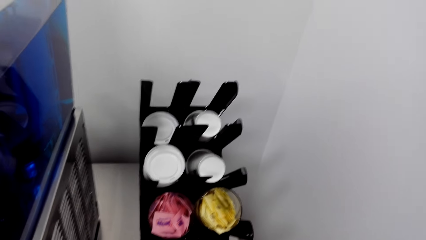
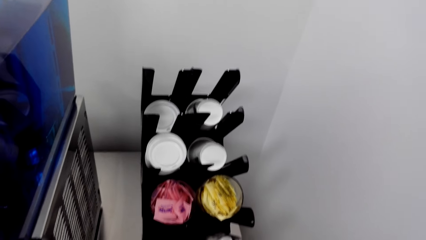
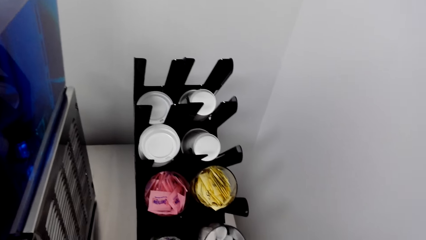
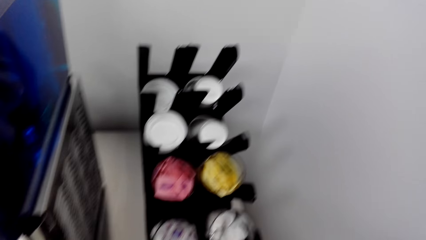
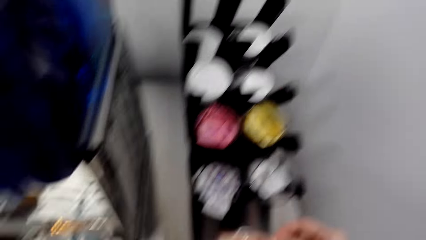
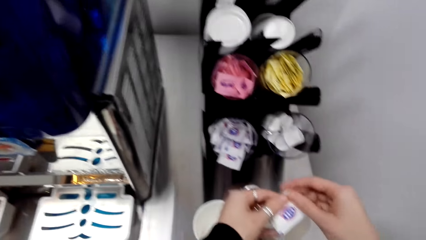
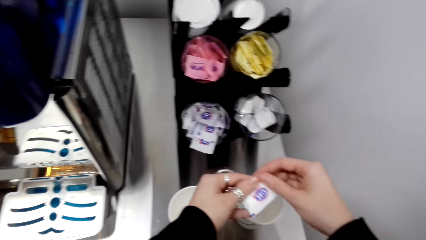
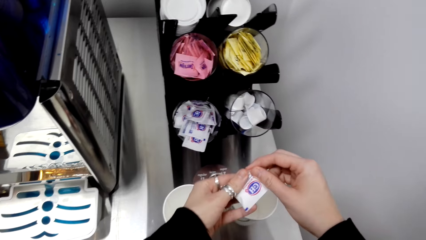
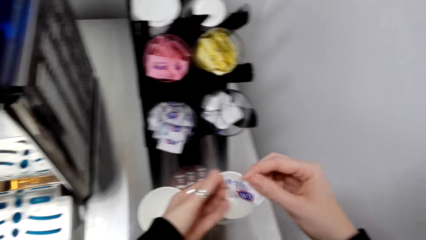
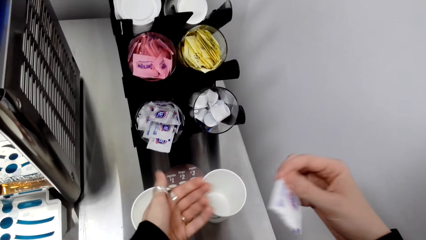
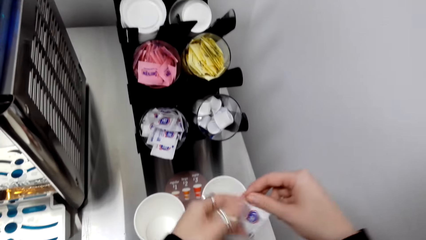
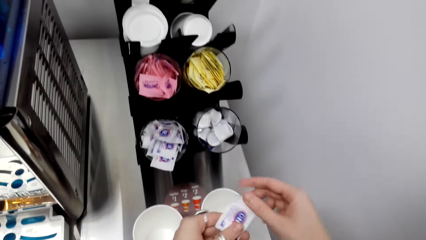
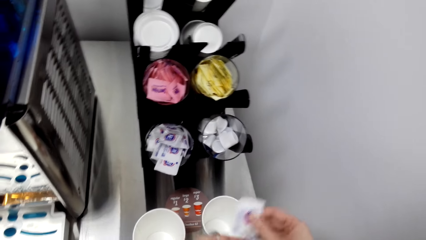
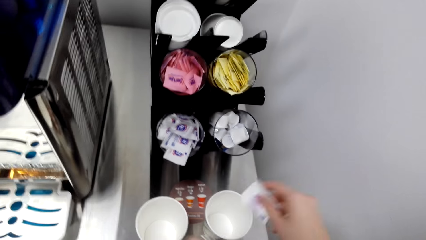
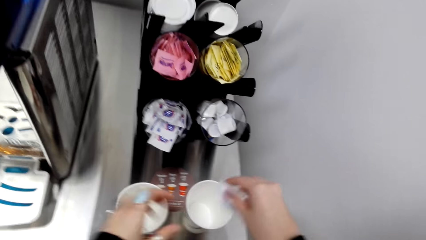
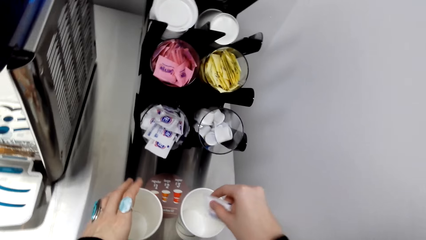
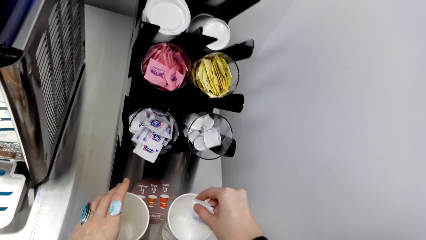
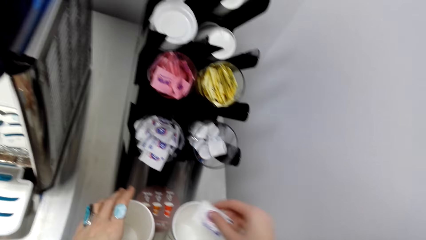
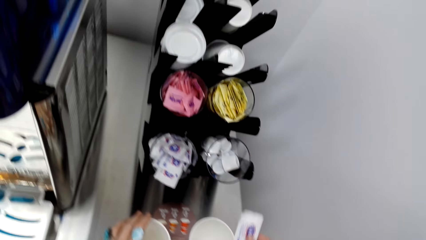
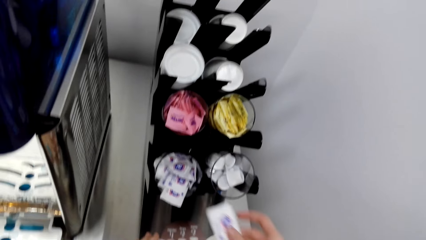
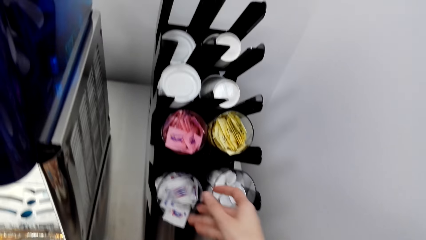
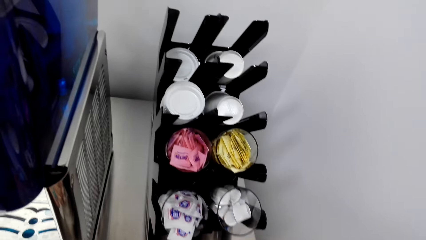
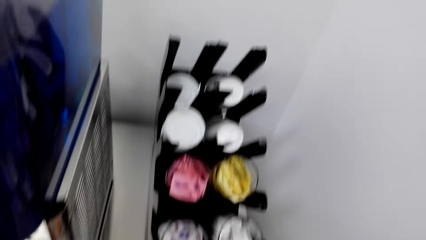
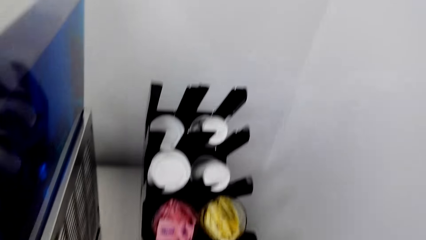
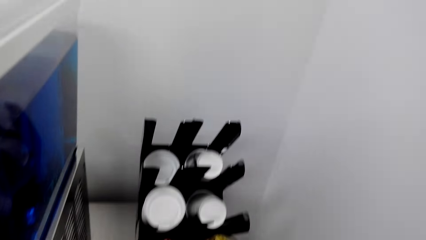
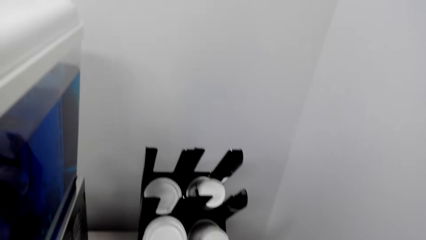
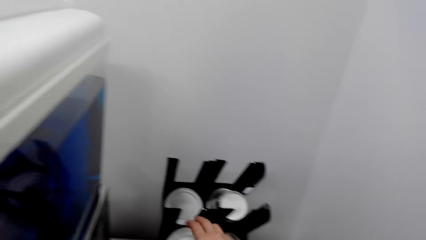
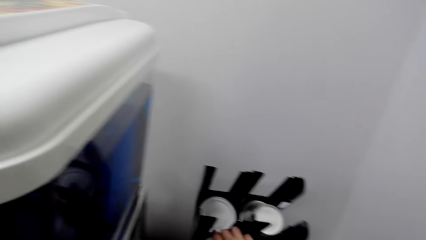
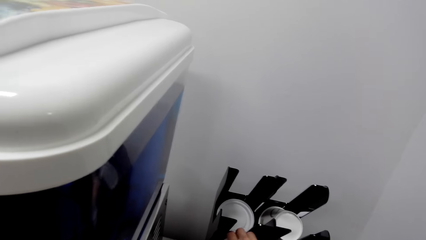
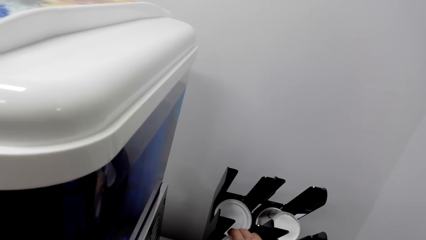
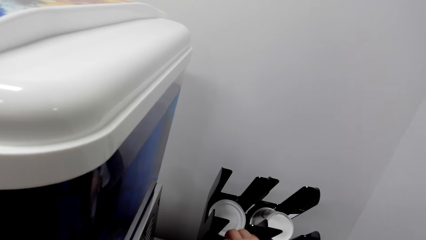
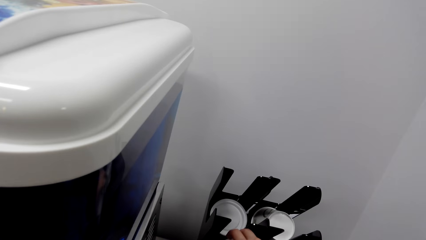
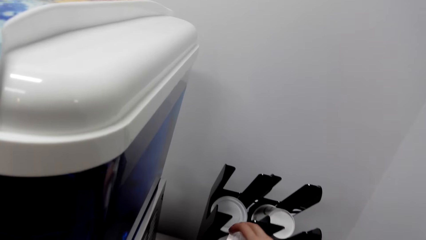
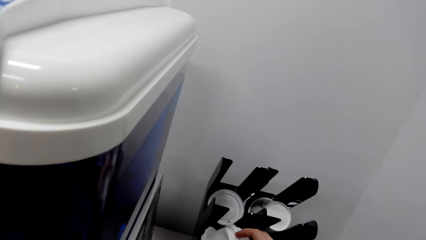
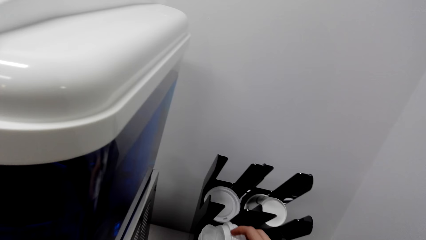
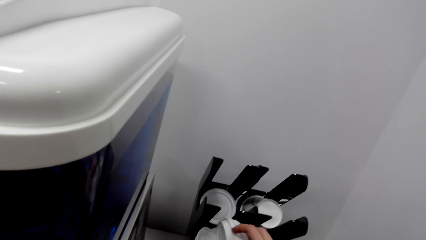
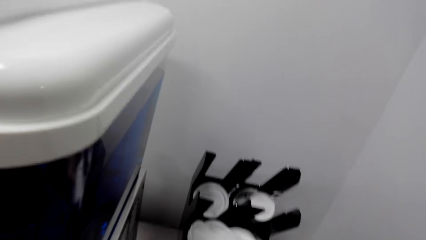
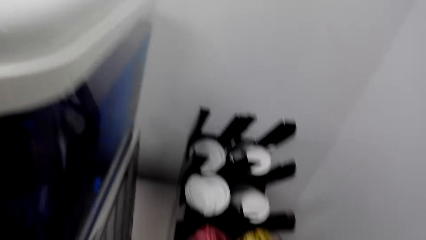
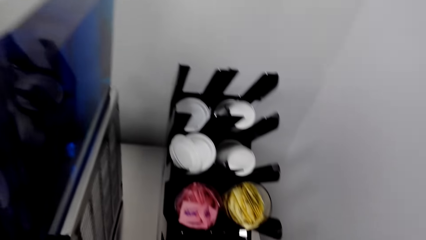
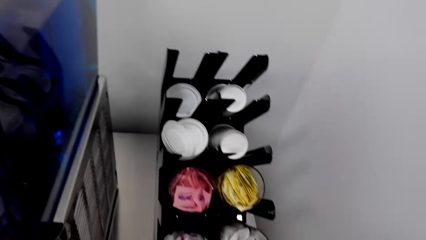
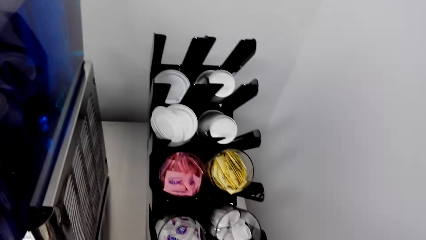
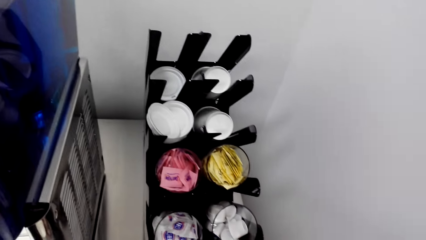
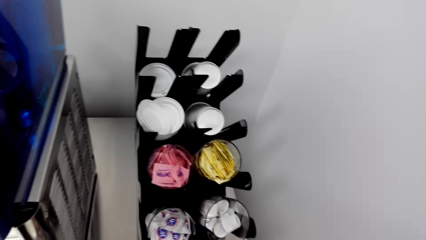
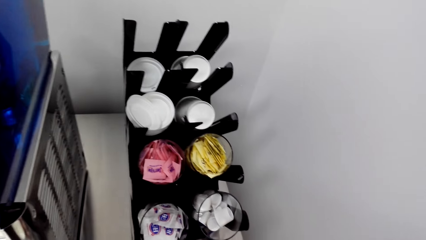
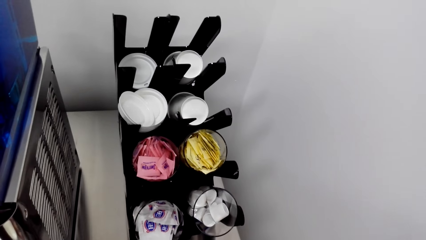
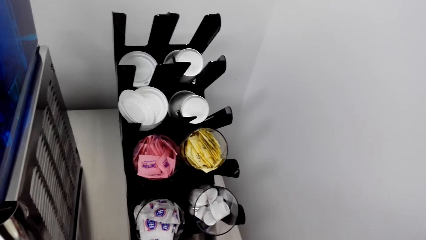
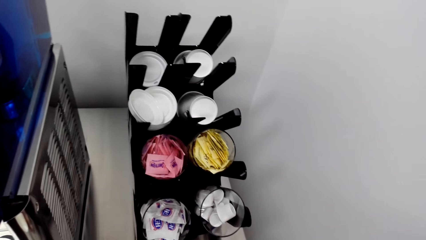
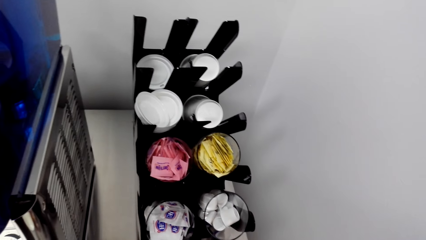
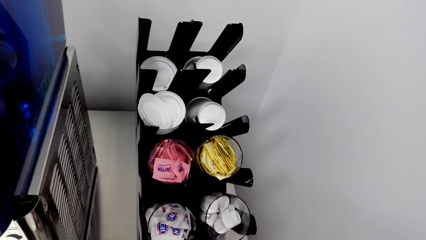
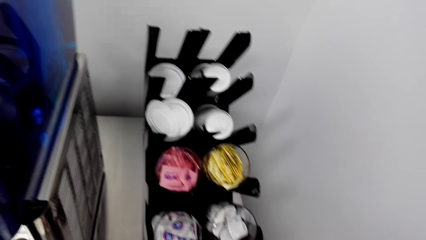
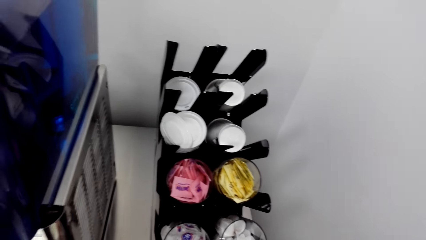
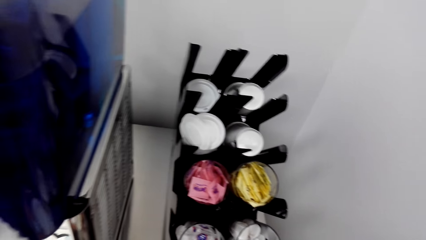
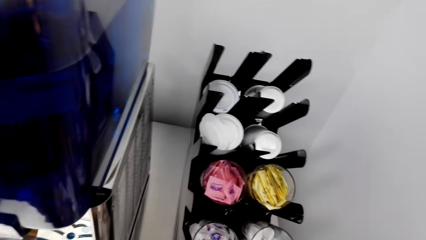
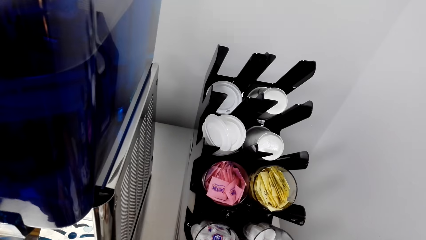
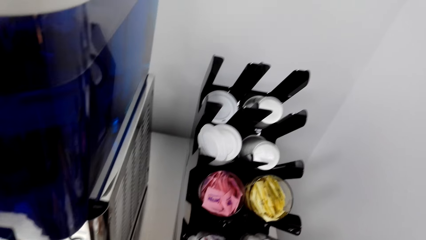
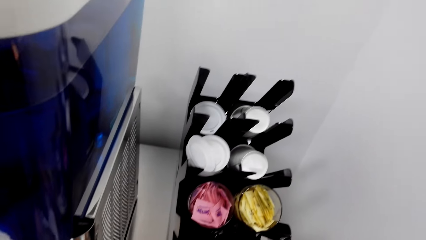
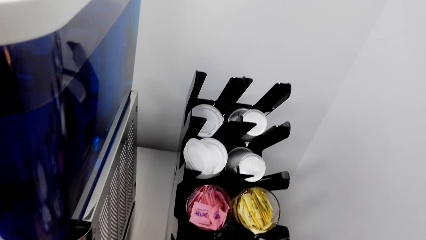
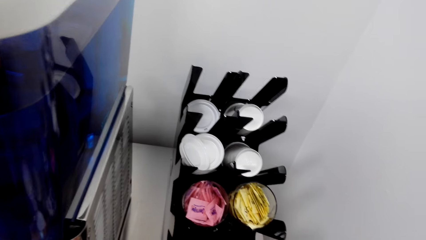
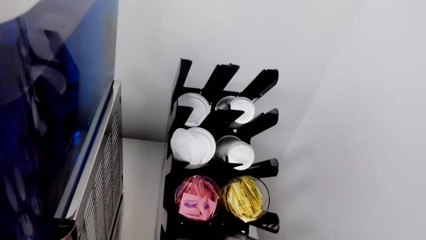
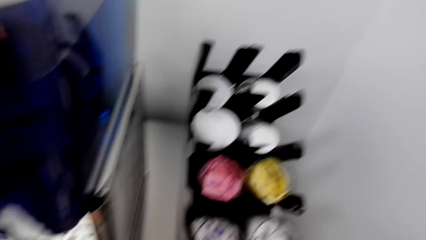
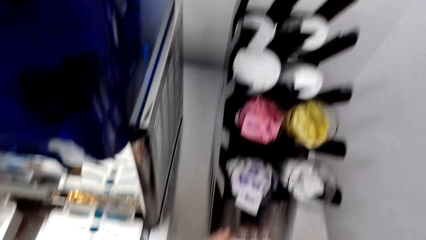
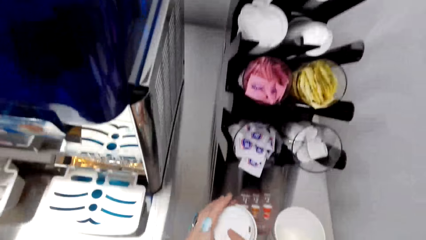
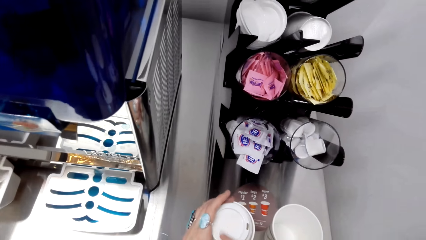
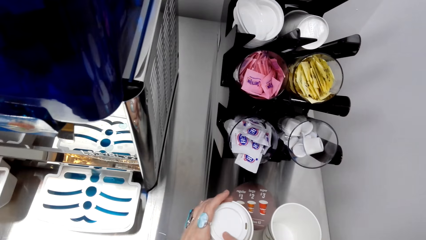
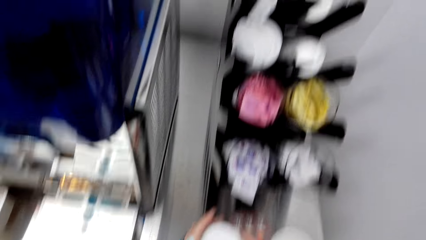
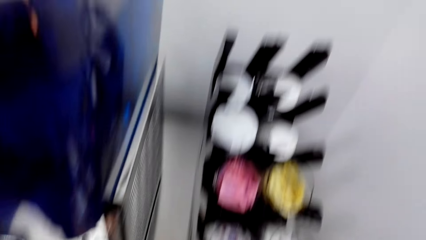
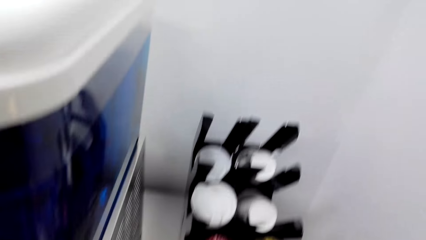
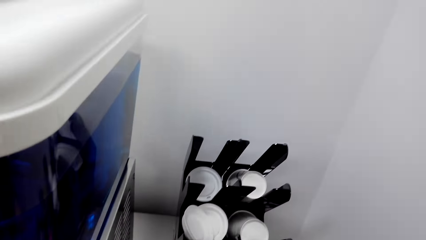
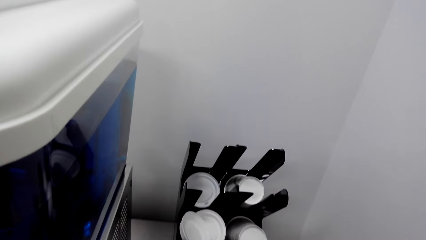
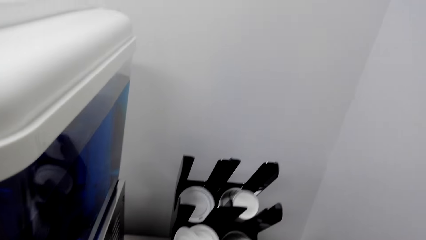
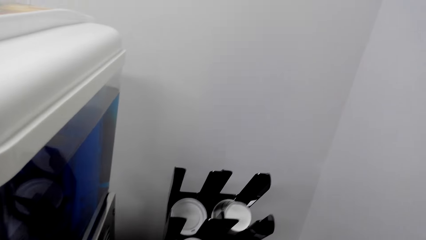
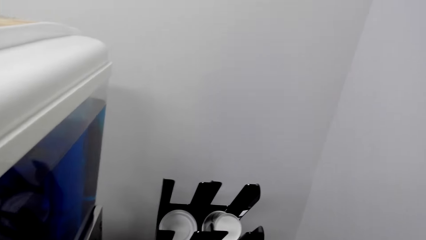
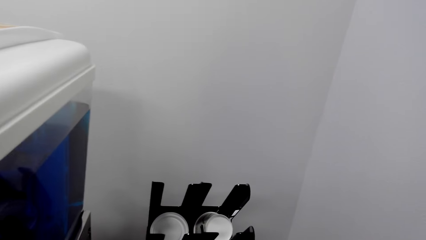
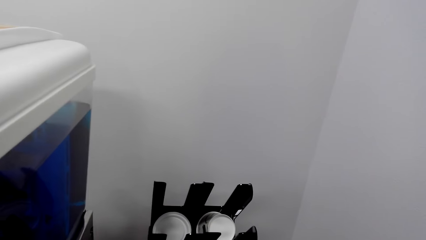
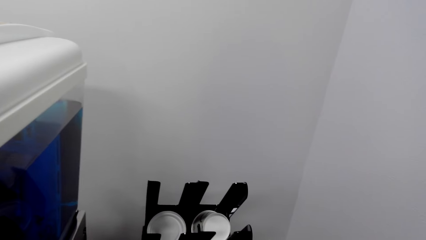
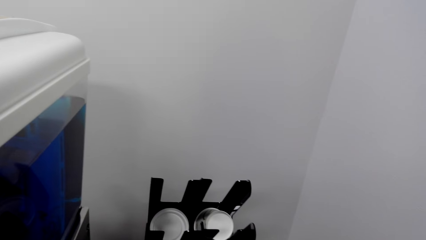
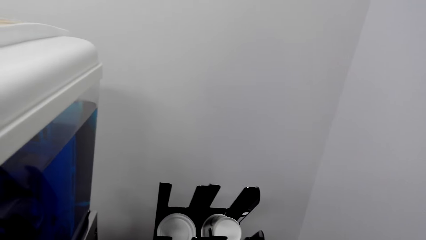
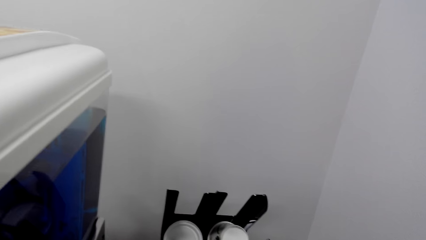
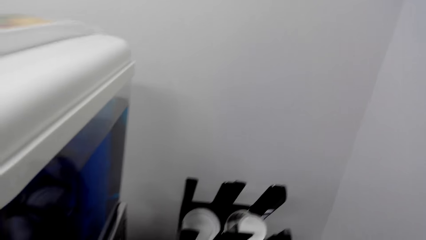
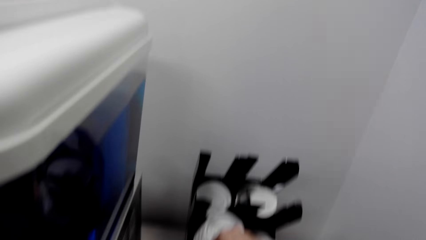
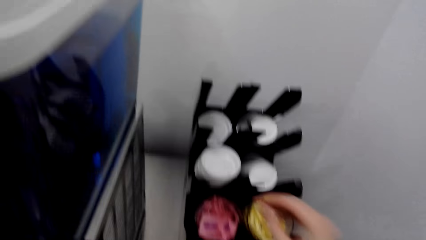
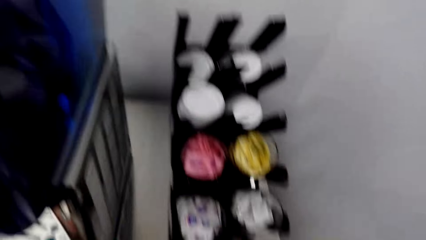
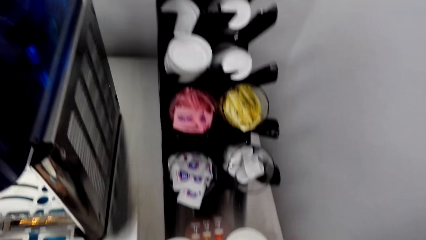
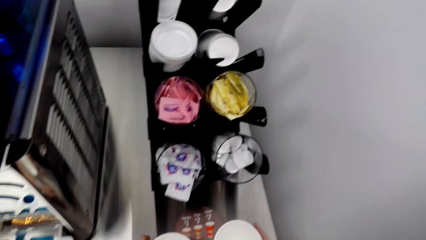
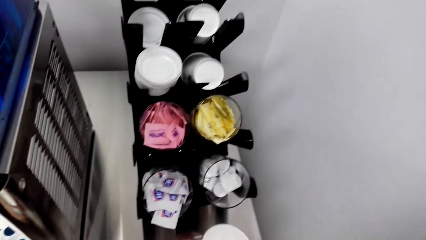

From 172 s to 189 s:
The camera wearer holds sachets. They pour coffee in the cup. They throw the coffee together with the other coffees. They pick up a lid.
